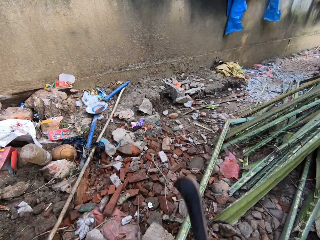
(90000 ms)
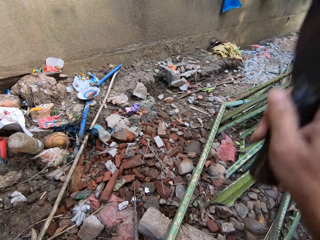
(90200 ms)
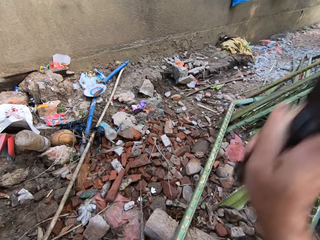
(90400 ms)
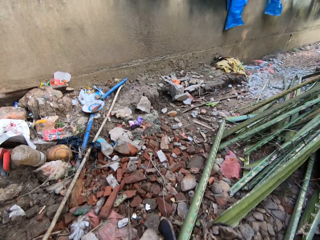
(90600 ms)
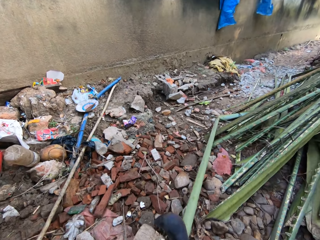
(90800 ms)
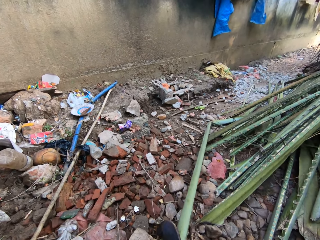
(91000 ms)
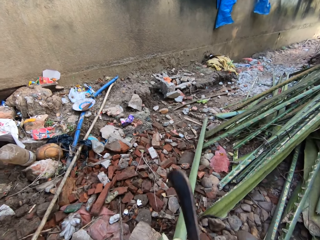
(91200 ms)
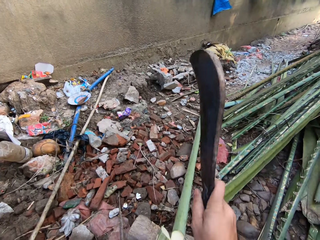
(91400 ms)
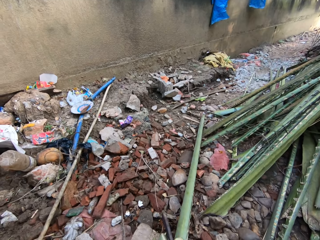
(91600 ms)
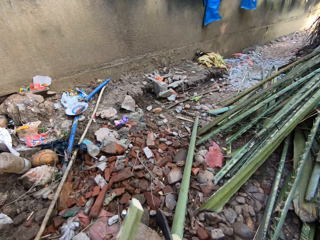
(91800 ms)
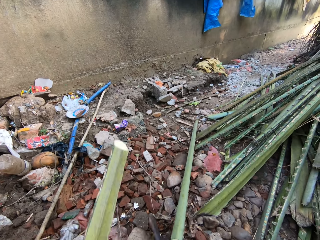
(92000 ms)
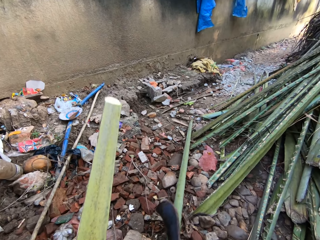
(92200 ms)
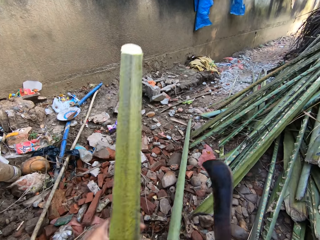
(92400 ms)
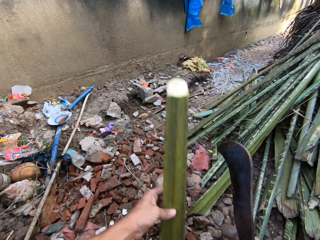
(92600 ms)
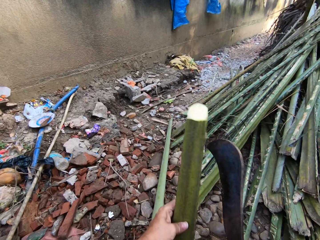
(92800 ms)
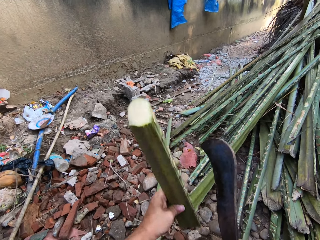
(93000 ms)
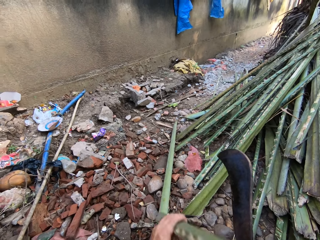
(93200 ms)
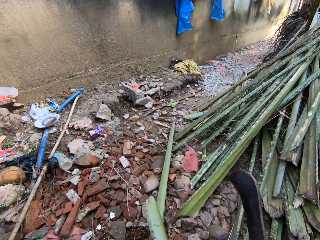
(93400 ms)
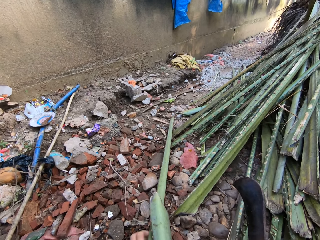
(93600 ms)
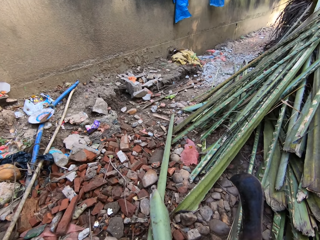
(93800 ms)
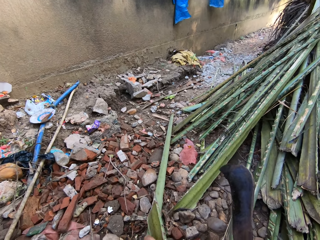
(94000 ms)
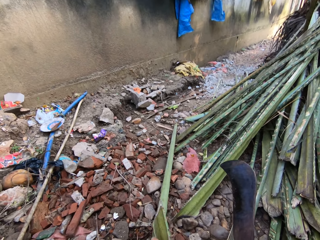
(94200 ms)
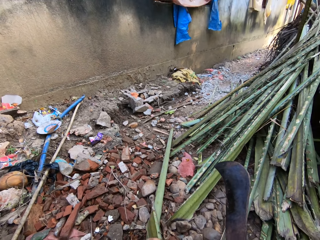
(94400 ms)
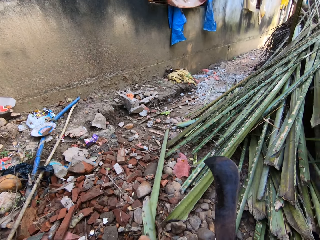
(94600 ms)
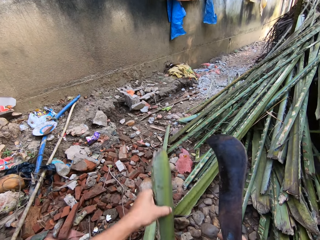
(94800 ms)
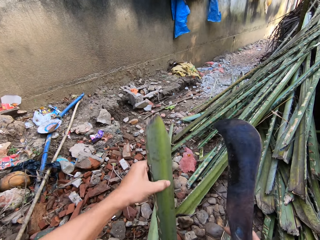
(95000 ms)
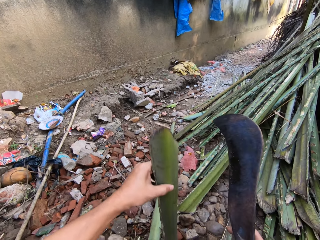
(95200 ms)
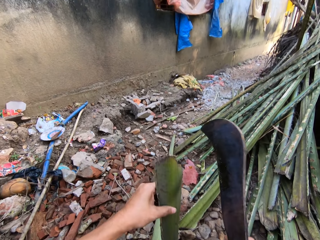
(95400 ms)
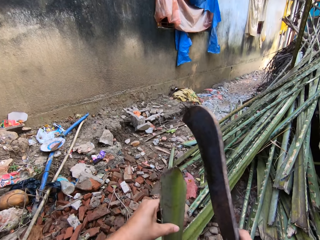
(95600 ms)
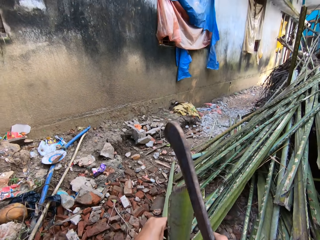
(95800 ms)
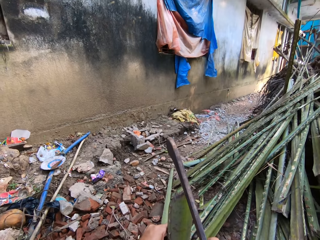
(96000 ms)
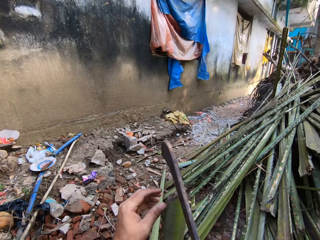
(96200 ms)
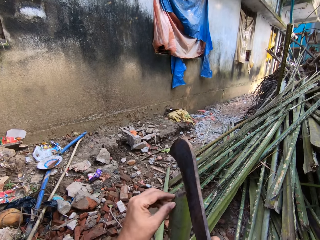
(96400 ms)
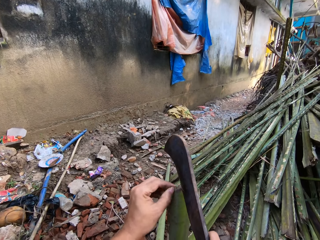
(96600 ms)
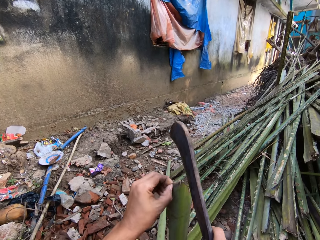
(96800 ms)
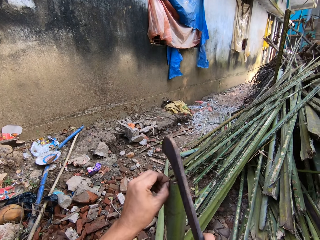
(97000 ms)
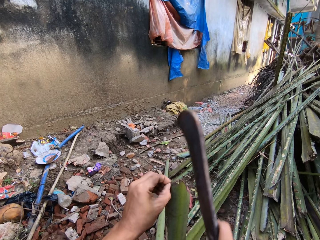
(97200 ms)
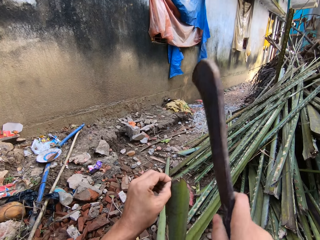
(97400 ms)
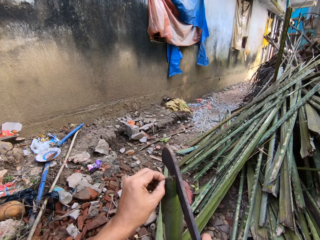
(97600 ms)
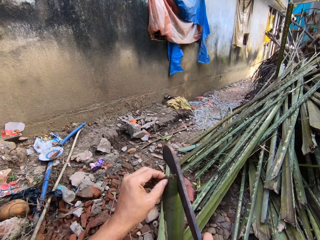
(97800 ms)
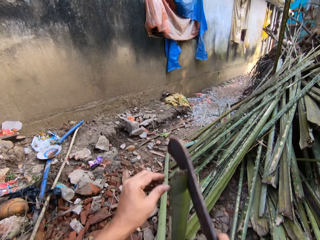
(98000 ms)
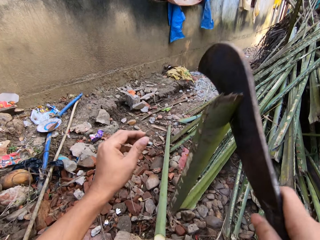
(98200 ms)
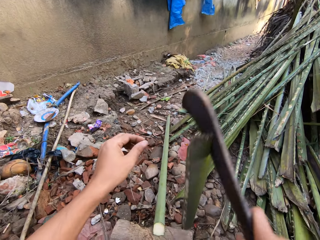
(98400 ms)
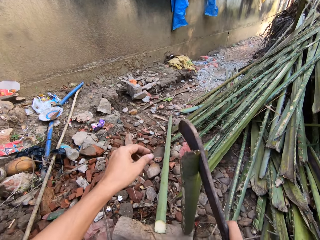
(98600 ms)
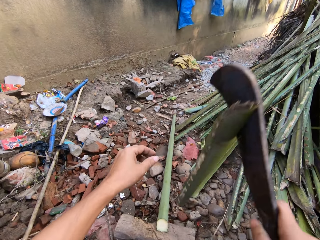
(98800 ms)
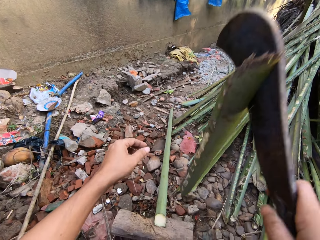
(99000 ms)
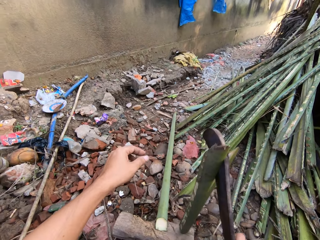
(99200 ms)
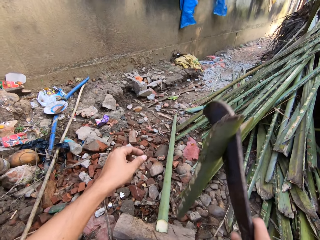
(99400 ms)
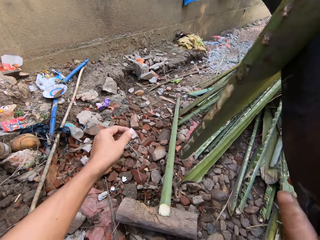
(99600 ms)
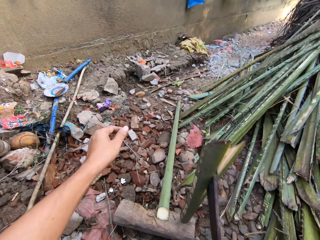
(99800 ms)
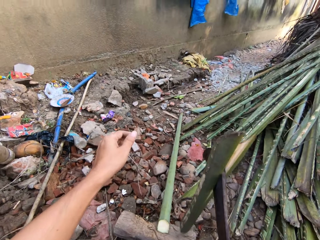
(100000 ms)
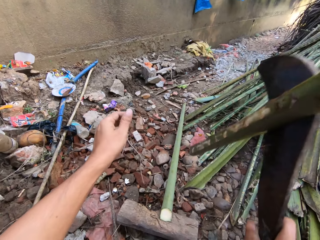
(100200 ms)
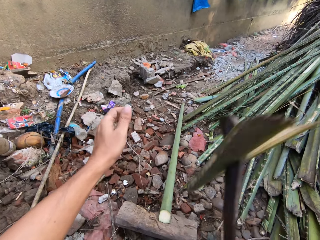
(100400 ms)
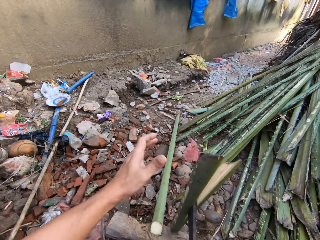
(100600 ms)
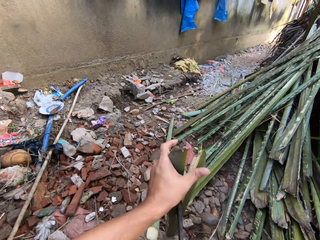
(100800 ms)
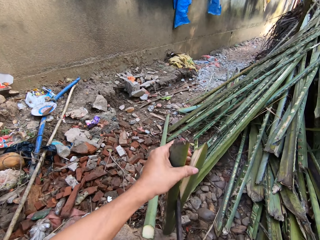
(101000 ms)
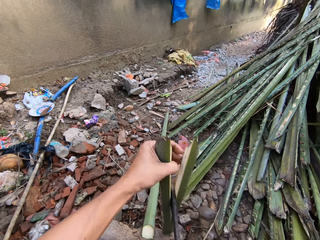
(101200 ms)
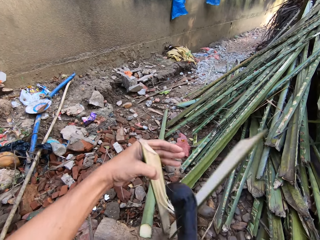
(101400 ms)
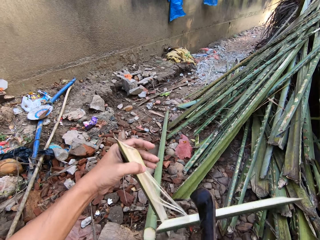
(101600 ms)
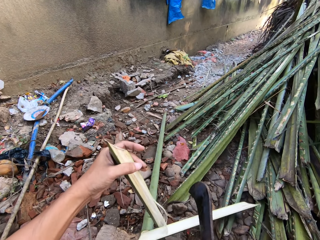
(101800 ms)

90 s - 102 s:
The camera wearer cuts the palm branch with a machete. They hold the palm branch on the ground. They divide the palm branch into two with the machete.

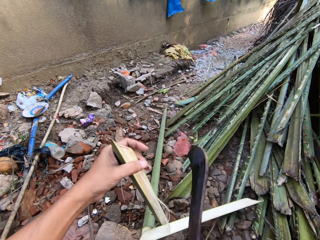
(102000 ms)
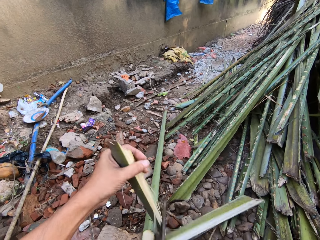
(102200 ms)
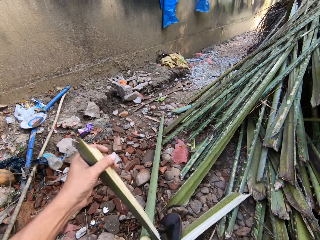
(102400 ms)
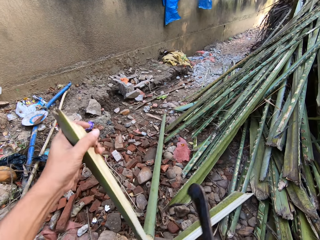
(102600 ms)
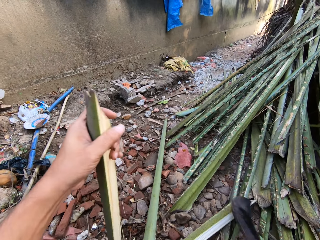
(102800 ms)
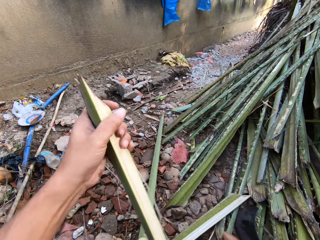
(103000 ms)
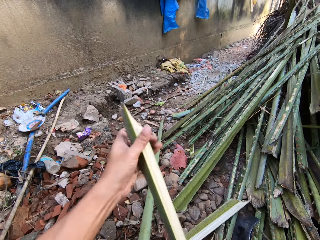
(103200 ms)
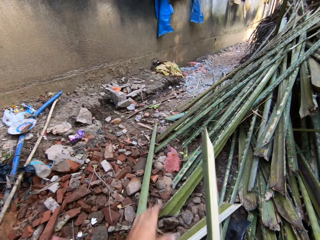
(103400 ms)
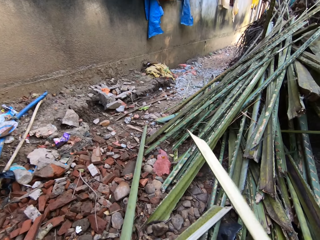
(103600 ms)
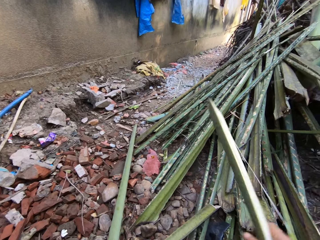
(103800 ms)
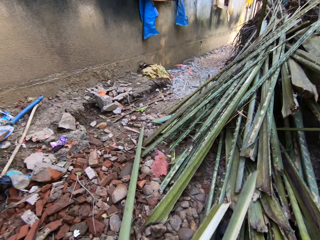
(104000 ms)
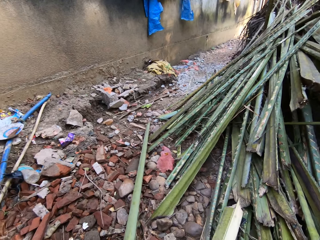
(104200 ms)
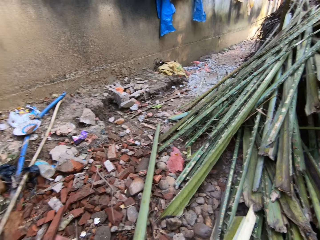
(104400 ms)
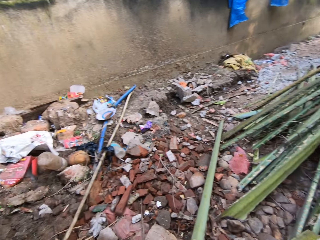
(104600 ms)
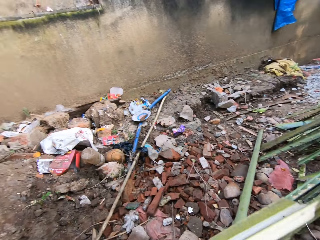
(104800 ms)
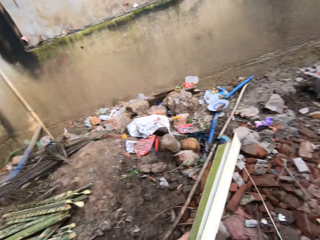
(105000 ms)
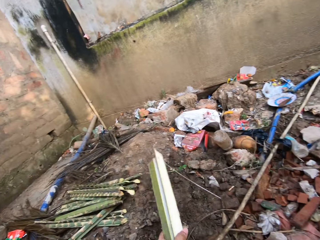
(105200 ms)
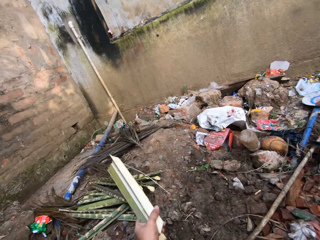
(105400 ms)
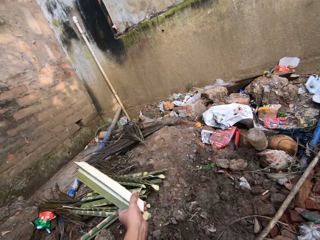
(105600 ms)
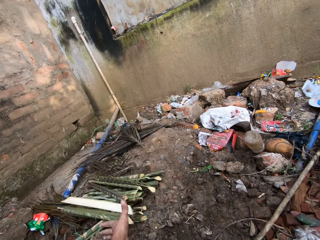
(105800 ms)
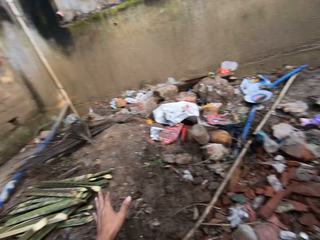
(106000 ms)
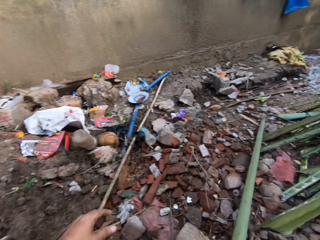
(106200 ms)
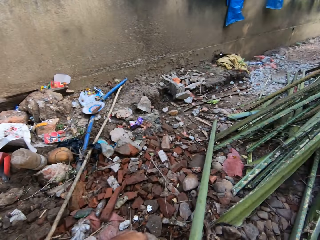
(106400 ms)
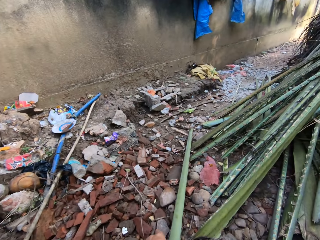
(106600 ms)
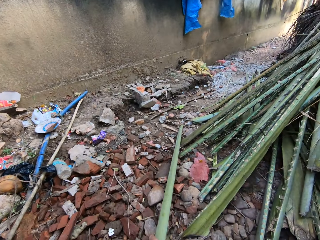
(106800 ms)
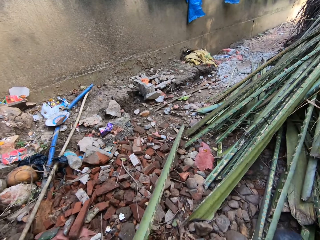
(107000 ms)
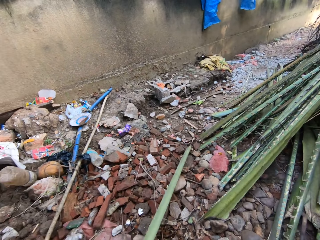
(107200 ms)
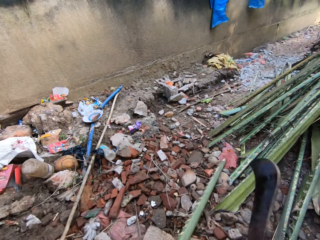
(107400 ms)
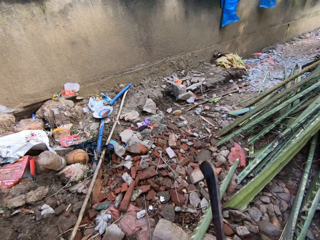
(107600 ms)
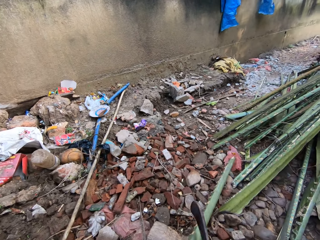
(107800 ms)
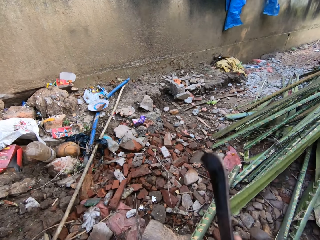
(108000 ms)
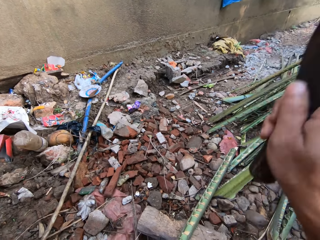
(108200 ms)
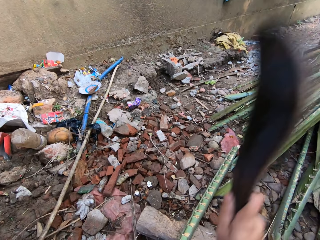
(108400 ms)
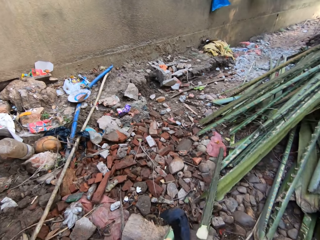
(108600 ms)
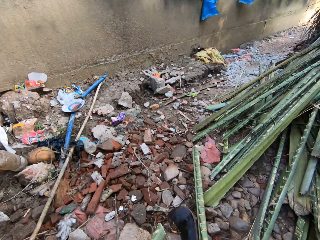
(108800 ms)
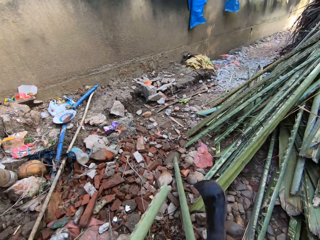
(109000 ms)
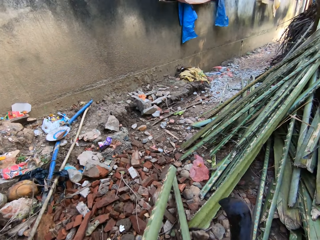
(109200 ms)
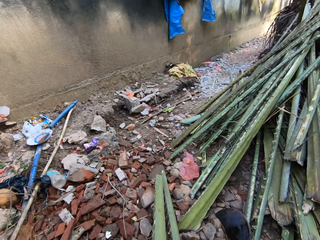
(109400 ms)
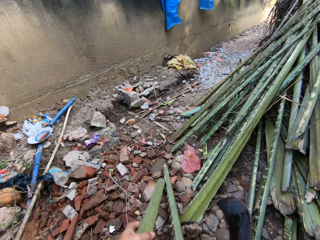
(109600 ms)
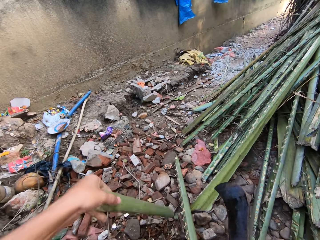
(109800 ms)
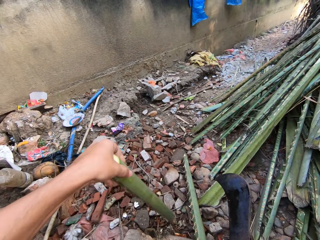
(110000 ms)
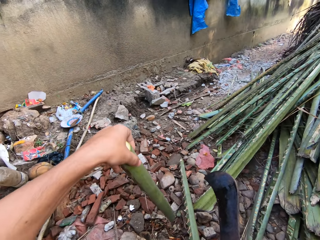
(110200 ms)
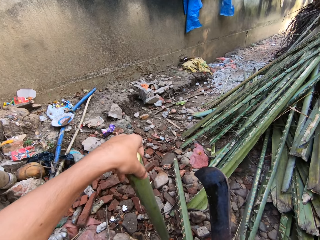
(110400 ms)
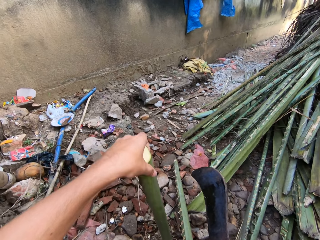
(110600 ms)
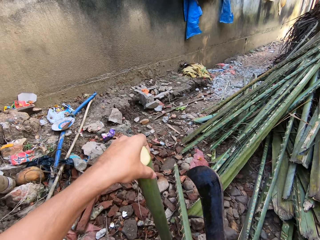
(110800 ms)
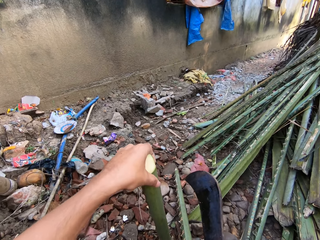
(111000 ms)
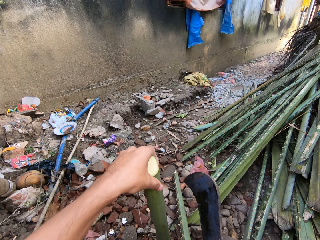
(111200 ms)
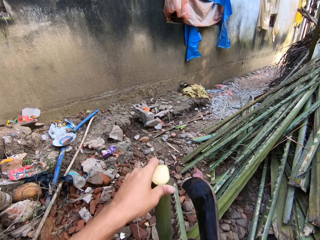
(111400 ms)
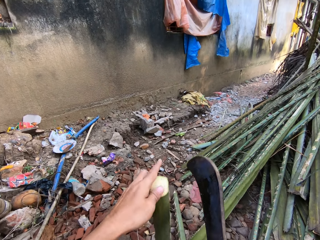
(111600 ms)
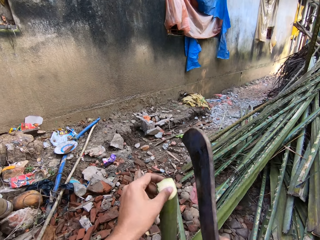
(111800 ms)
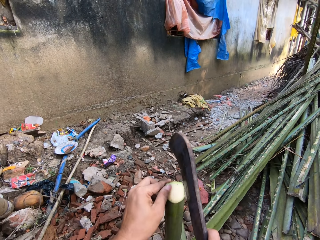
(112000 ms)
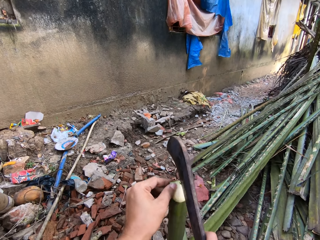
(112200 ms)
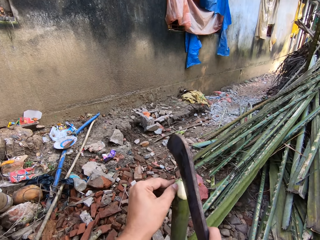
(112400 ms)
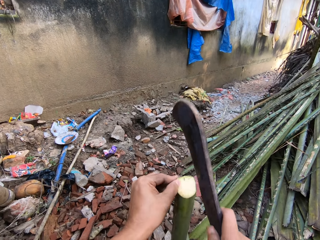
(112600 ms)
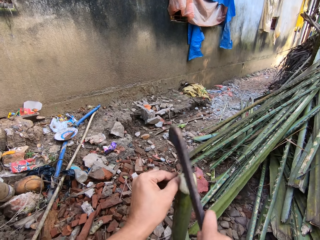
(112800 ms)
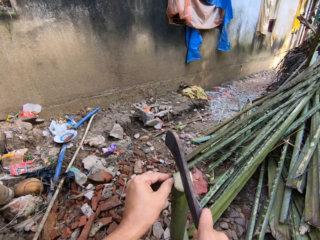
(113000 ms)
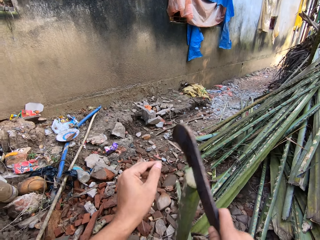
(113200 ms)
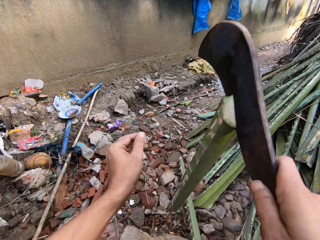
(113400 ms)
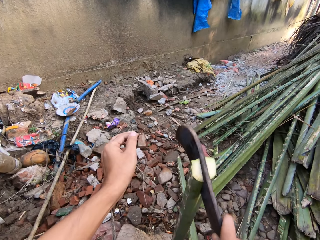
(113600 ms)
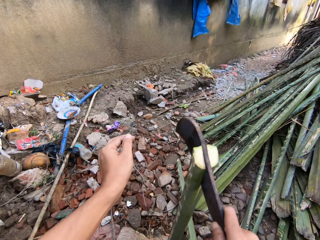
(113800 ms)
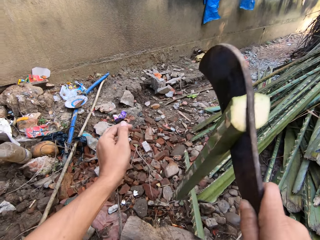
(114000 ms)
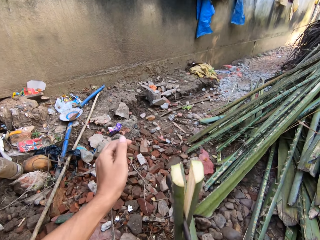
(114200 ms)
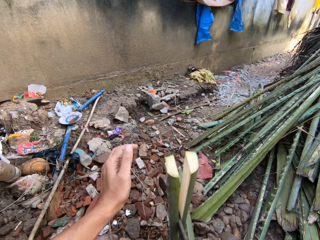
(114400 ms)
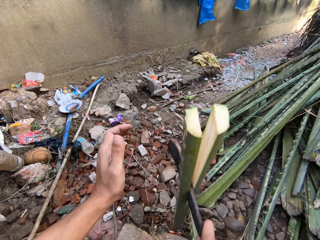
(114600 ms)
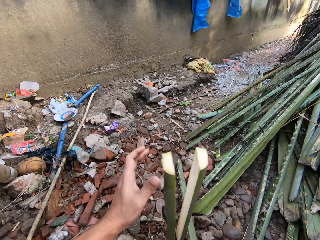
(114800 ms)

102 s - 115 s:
The camera wearer picks the cut palm branch or stick from the ground. They drop the sticks on the floor. They place the cut palm branch aside. They pull the palm branch on the wood. They take a stick from the floor. They cut the palm branch with a machete. They hold the palm branch on the ground. They divide the palm branch into two with the machete.
